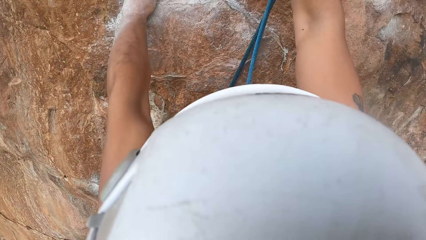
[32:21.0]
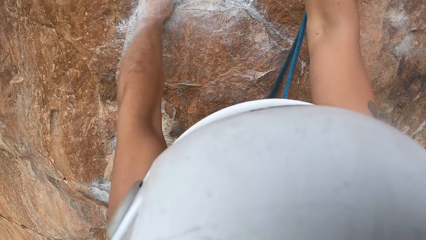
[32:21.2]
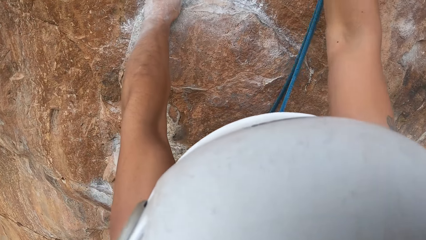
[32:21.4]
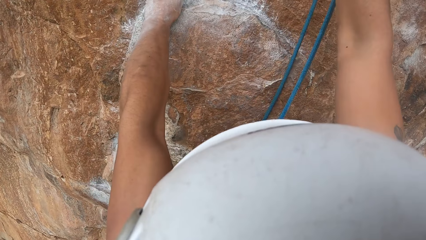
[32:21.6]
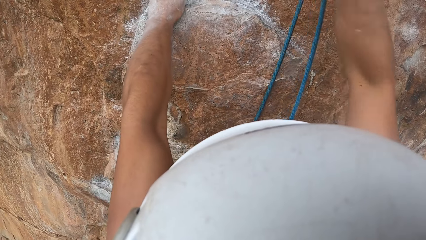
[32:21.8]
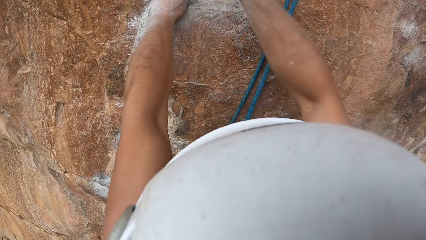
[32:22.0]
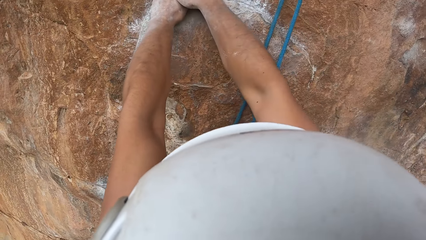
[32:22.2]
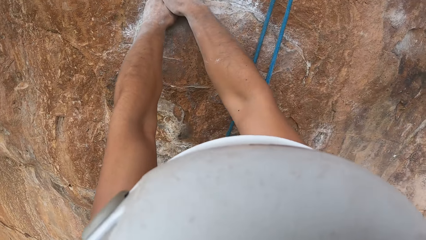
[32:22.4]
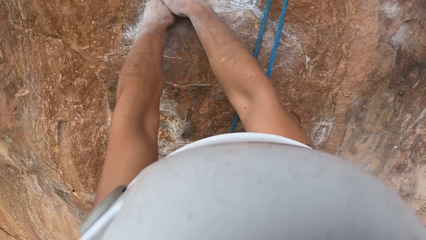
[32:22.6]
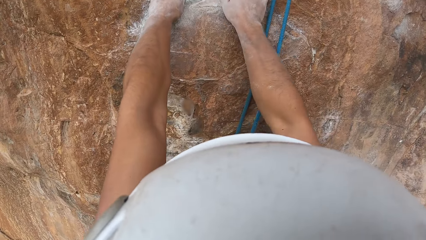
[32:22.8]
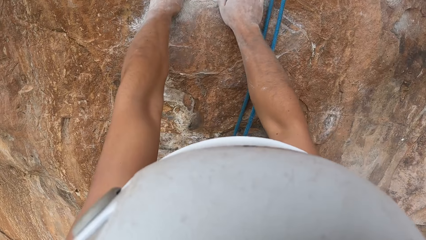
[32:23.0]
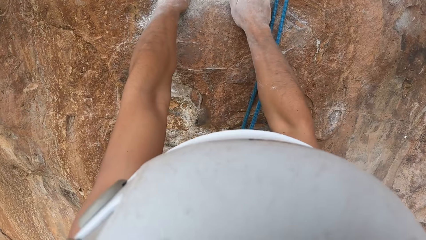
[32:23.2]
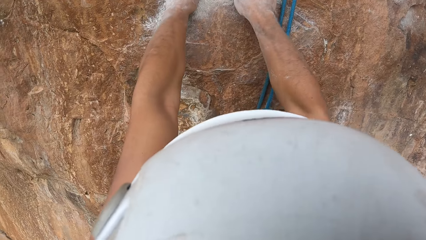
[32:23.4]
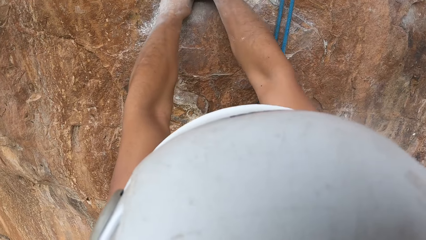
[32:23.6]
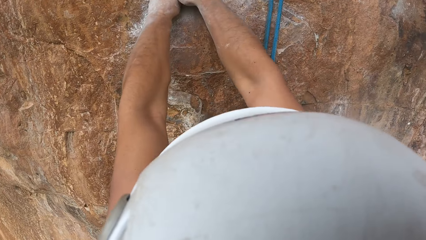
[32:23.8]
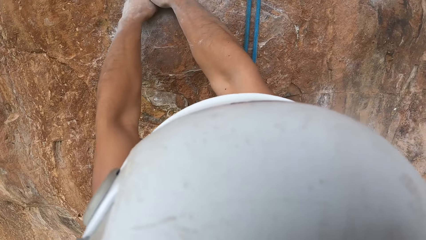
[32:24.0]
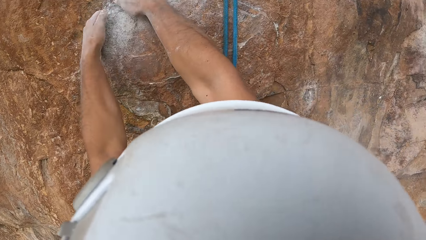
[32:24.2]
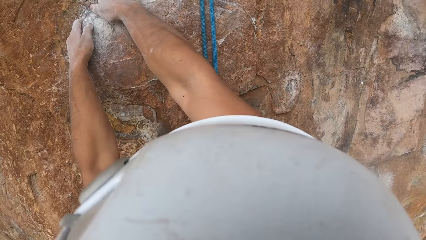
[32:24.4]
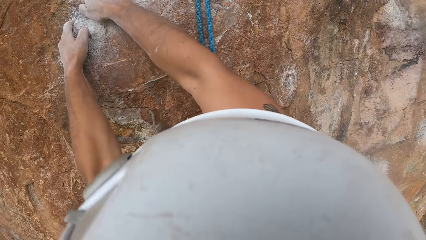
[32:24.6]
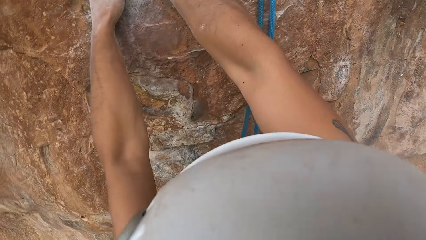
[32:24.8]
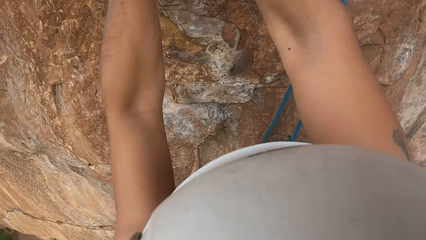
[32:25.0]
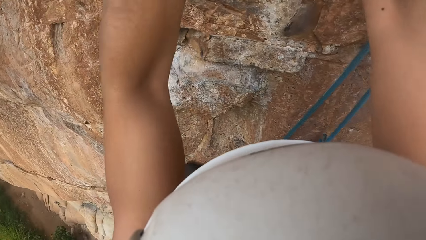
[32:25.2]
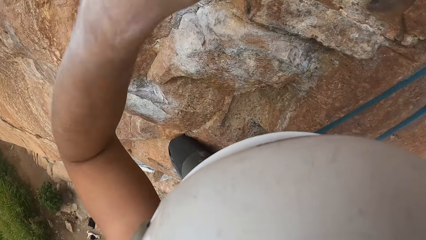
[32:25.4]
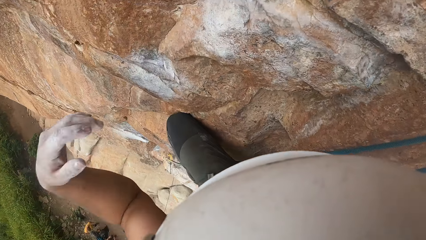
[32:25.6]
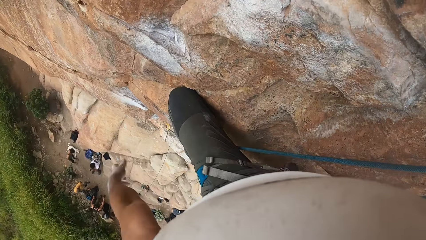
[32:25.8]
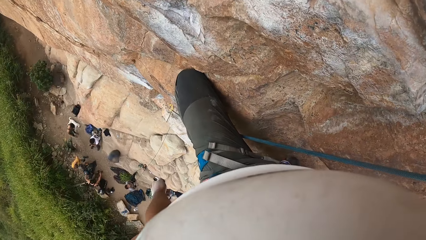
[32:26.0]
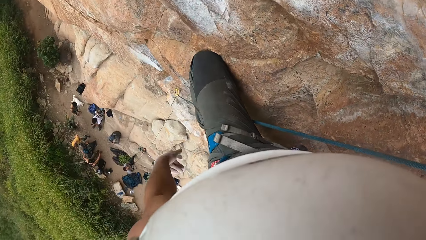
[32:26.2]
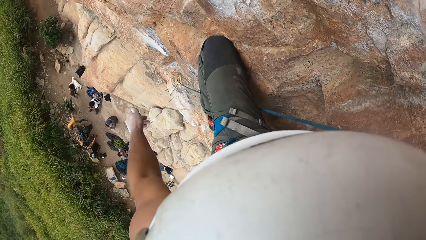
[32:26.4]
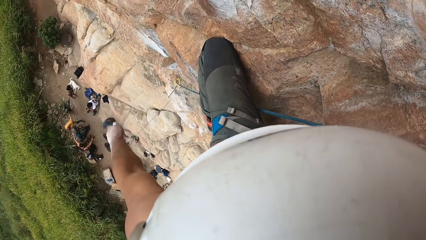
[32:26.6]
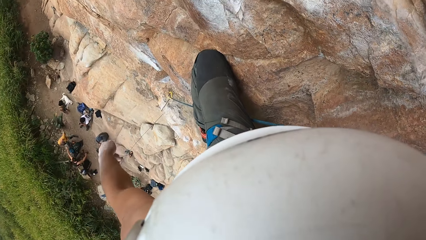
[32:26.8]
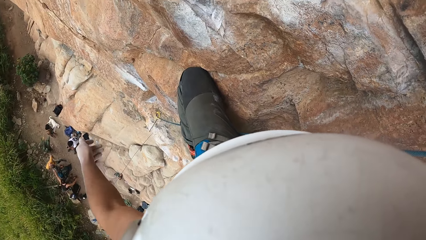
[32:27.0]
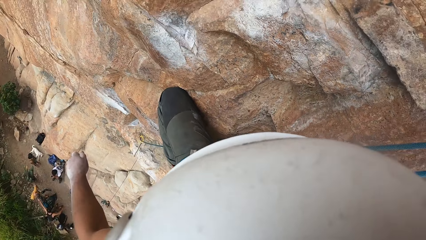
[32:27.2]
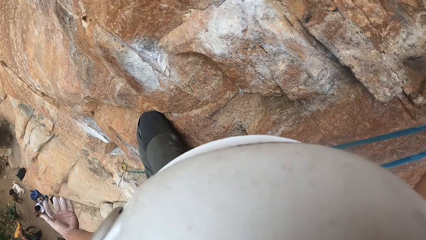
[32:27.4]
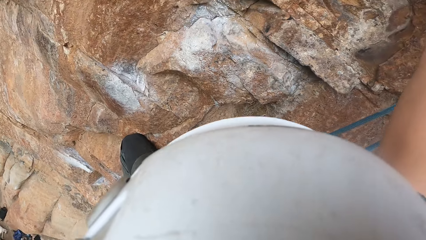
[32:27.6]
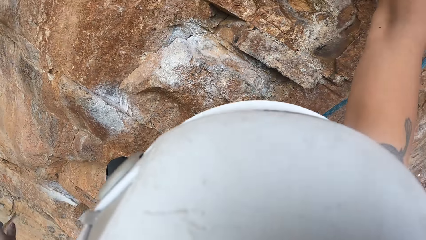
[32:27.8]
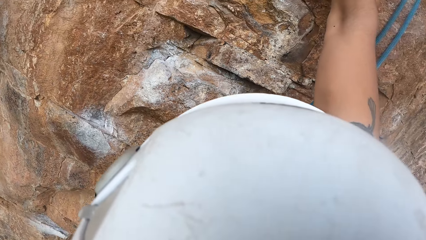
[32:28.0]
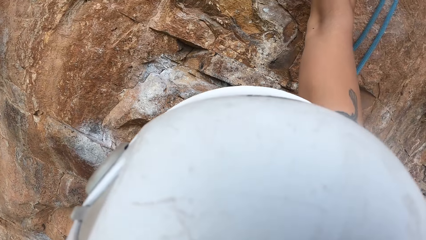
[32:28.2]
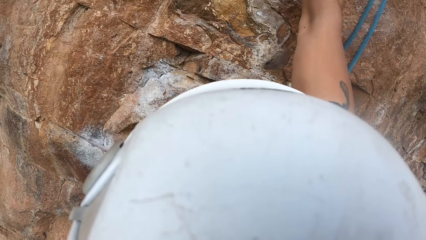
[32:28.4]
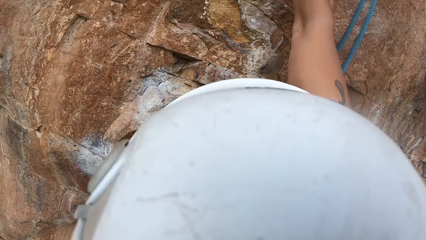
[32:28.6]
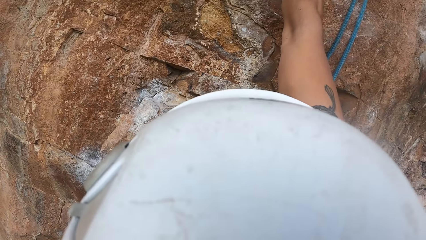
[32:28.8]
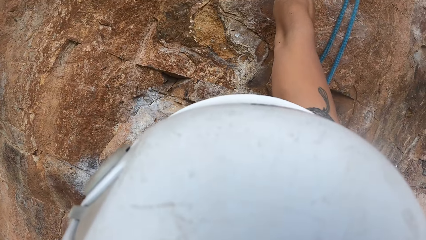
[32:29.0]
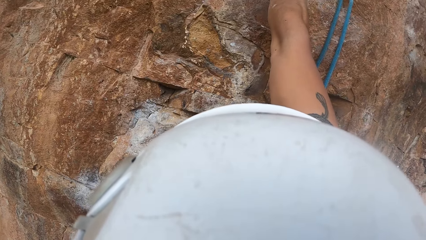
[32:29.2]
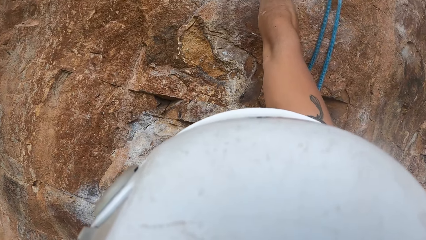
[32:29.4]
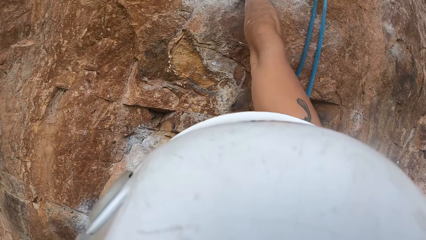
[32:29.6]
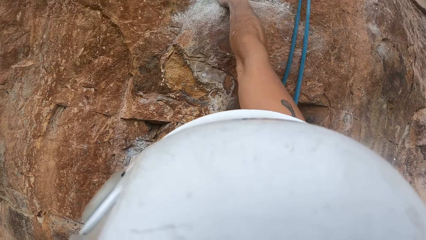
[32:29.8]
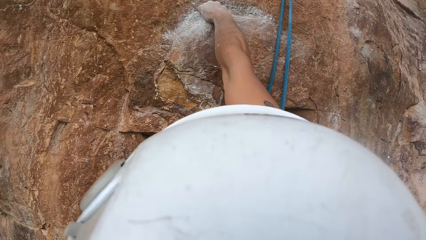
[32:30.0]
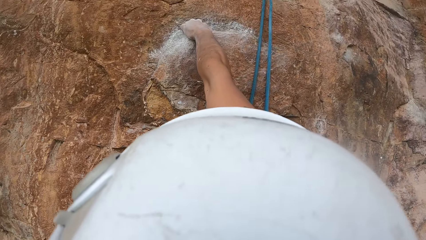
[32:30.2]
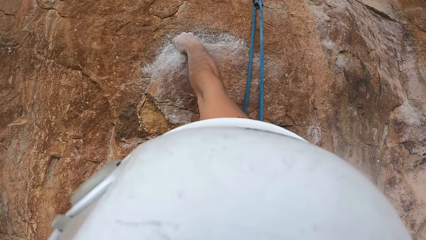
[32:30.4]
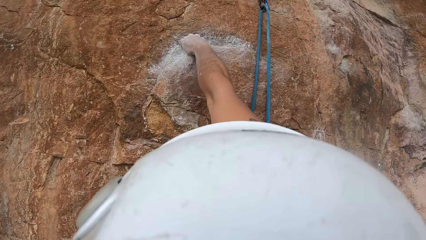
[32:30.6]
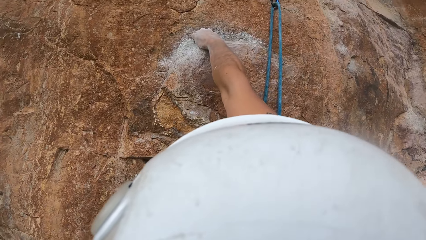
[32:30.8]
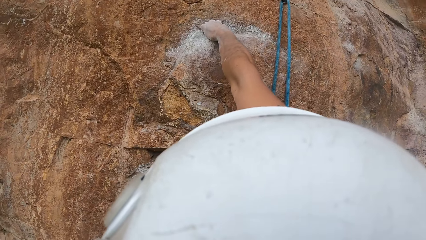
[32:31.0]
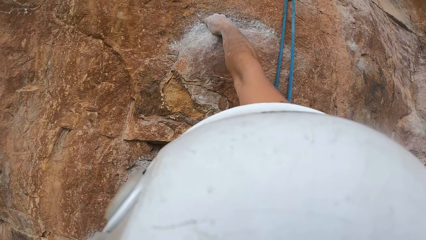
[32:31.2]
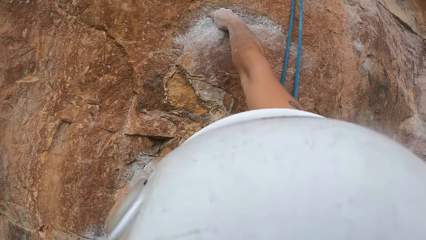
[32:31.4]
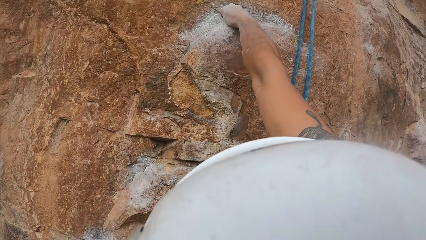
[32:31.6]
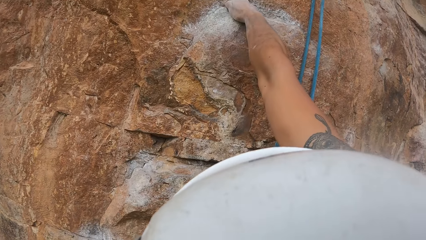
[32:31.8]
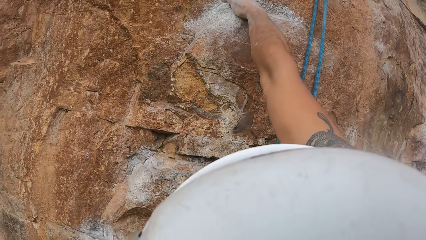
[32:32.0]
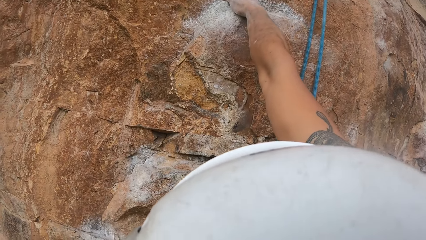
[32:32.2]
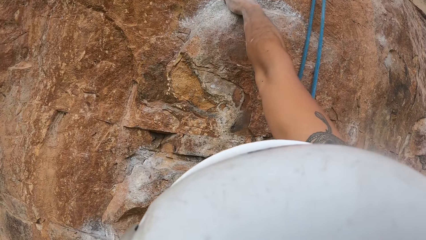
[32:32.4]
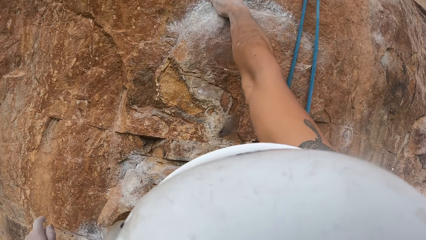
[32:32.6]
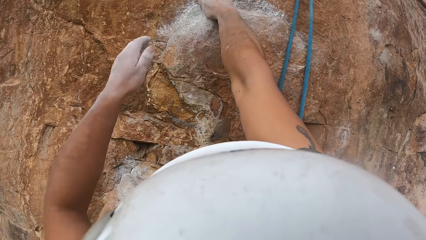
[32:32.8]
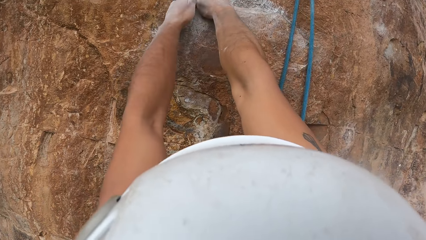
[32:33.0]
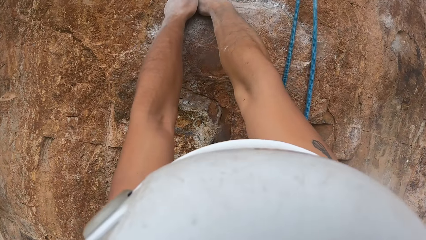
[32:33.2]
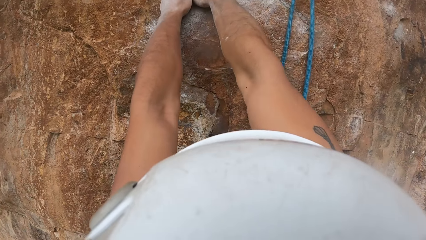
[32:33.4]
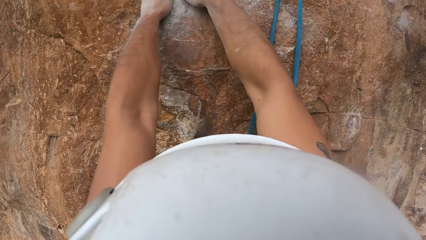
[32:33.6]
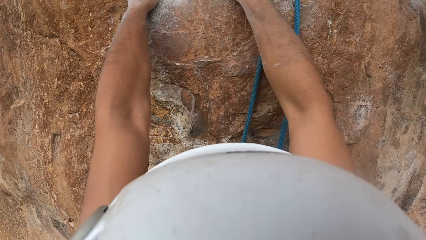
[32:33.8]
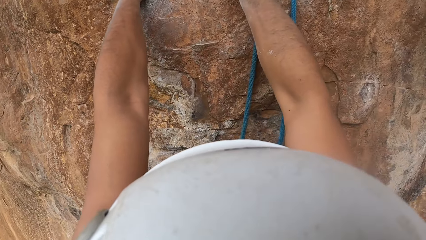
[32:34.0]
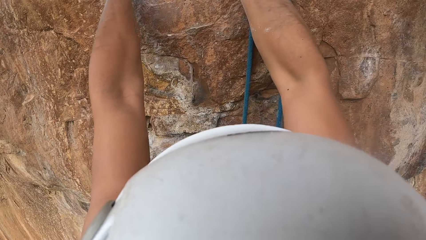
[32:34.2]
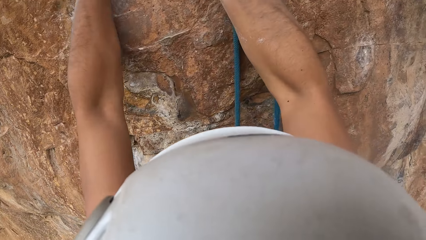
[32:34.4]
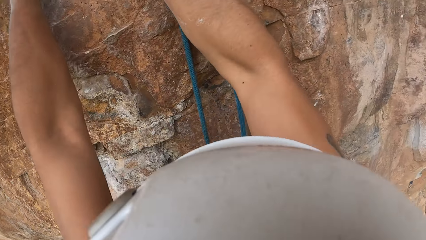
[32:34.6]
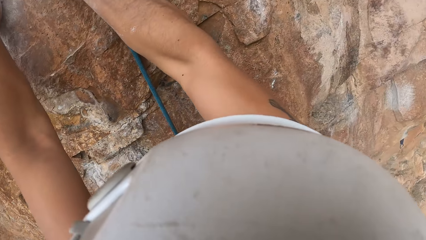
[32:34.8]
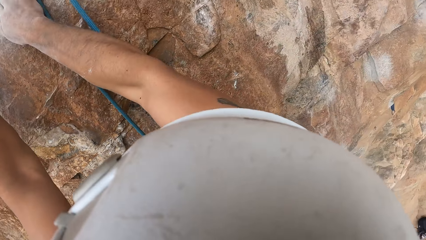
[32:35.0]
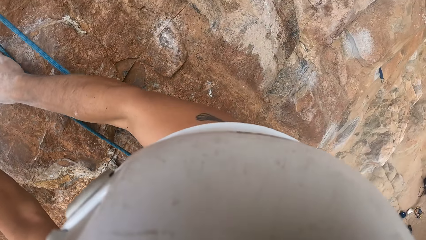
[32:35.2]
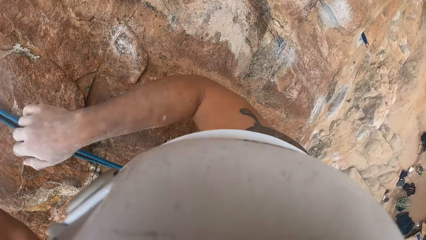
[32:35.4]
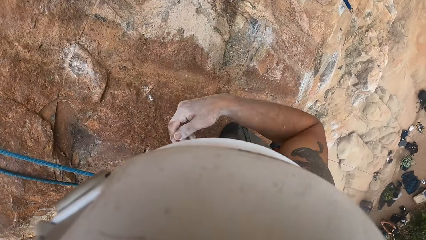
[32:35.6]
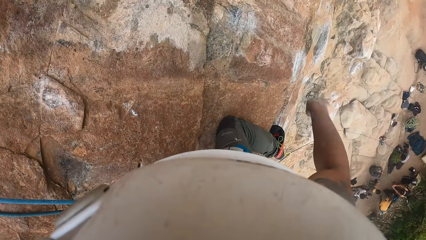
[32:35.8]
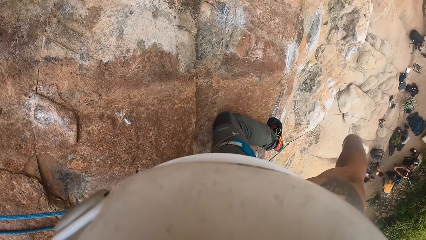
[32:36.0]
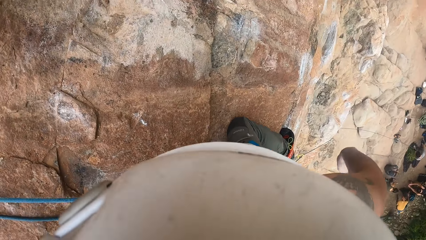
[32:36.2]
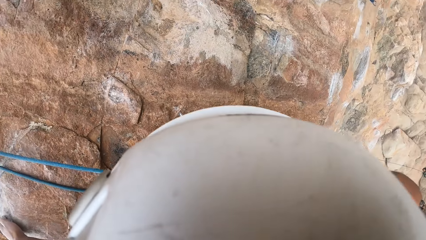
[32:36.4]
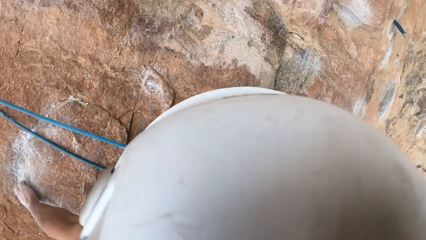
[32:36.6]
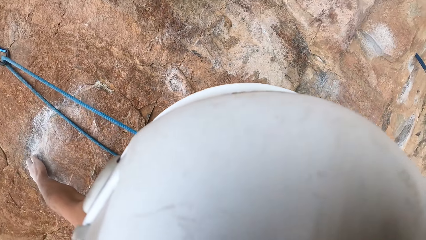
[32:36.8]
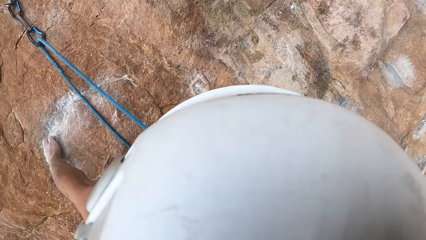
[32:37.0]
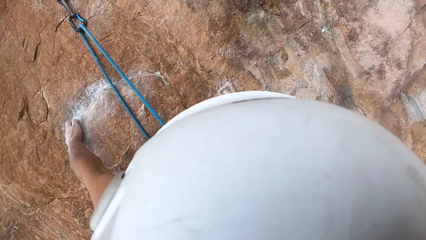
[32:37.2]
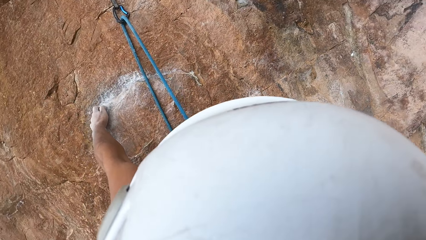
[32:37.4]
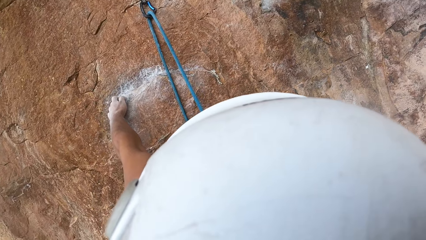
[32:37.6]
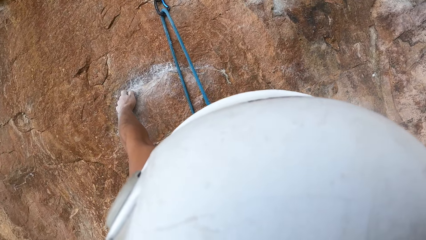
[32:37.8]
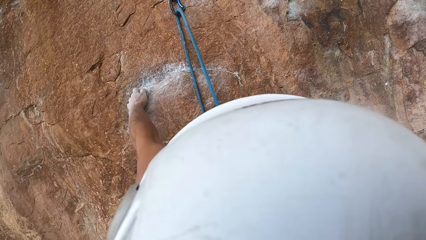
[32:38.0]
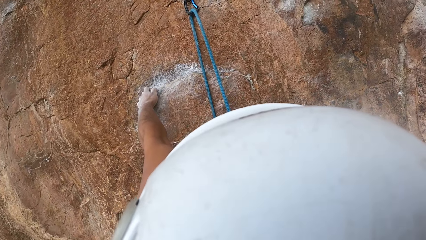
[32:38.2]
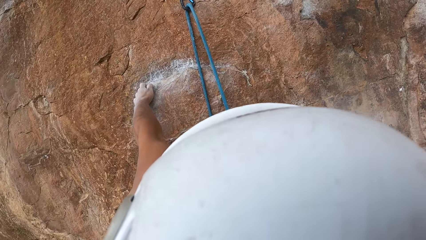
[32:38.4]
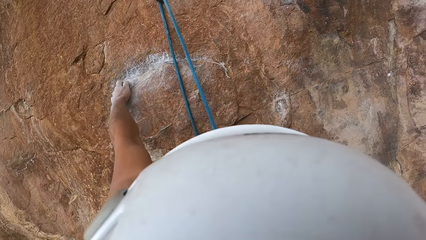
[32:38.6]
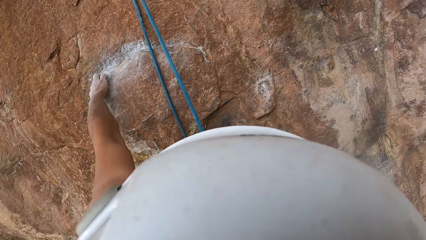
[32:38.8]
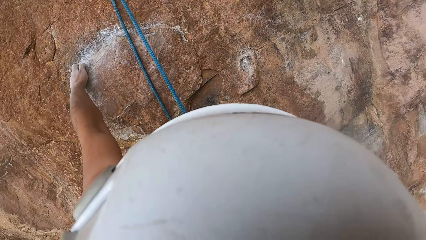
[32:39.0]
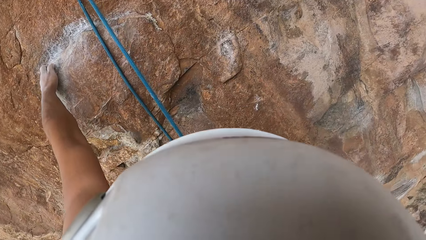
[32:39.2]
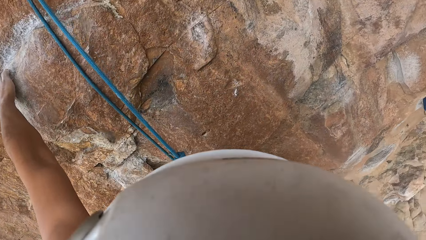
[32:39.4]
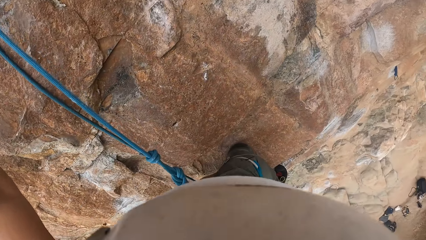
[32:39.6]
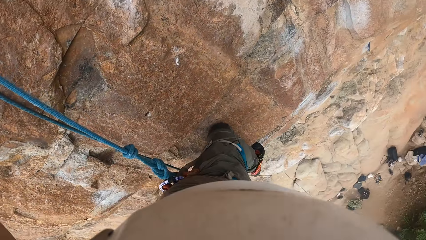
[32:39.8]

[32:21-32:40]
The camera wearer fixes the climbing rope to the carabiner. He holds the rock with both hands. He relaxes his hands. He shakes the left hand. He holds the rock with both hands. He shakes the right hand.
